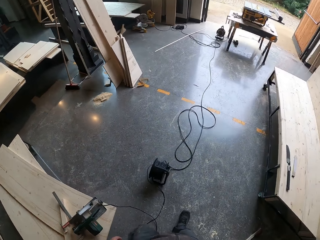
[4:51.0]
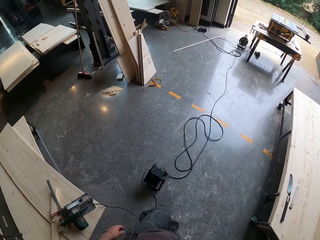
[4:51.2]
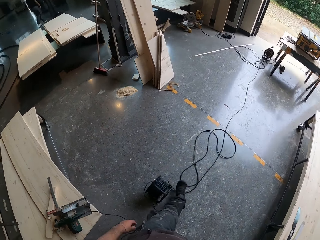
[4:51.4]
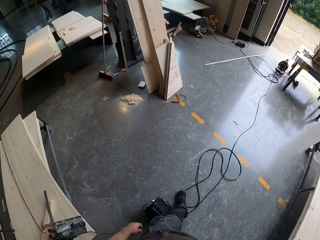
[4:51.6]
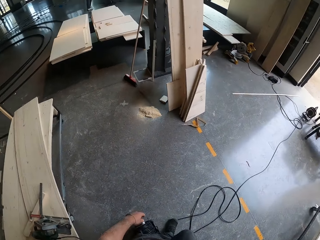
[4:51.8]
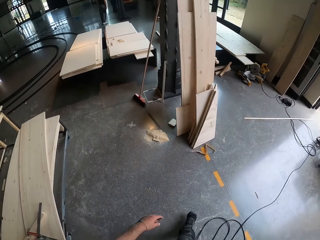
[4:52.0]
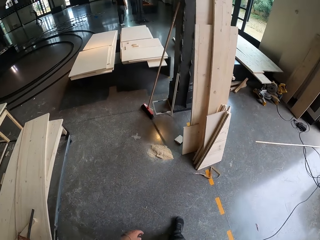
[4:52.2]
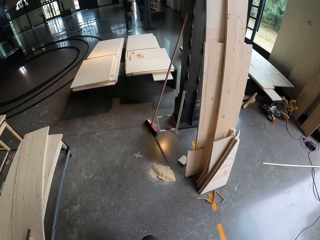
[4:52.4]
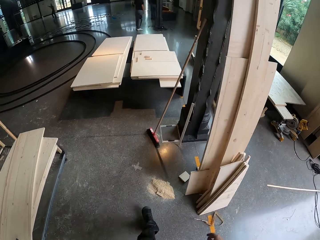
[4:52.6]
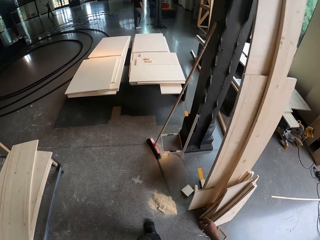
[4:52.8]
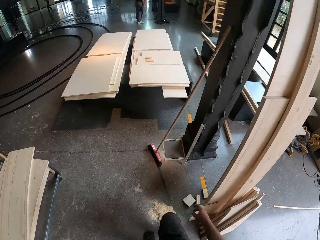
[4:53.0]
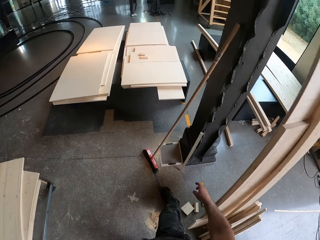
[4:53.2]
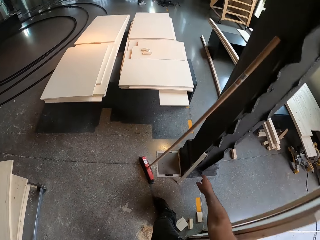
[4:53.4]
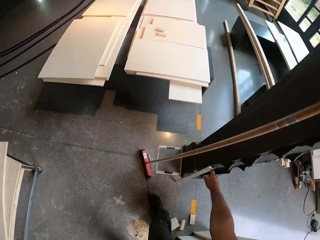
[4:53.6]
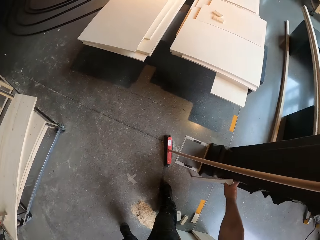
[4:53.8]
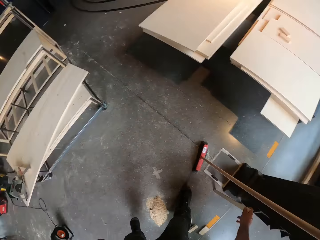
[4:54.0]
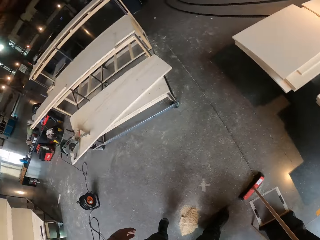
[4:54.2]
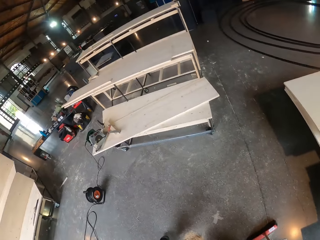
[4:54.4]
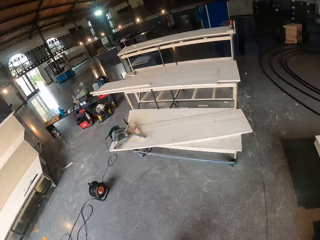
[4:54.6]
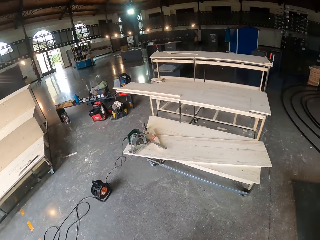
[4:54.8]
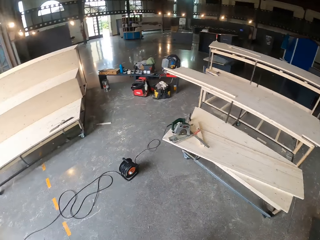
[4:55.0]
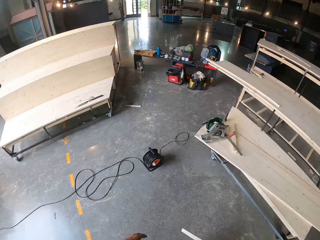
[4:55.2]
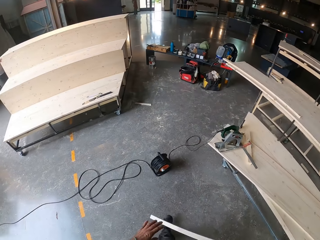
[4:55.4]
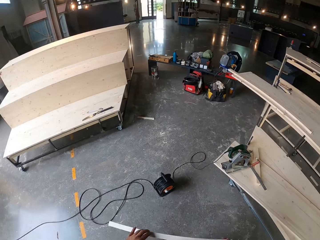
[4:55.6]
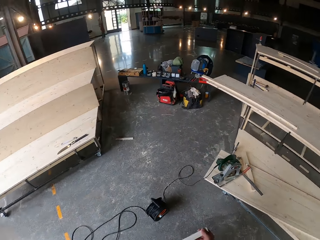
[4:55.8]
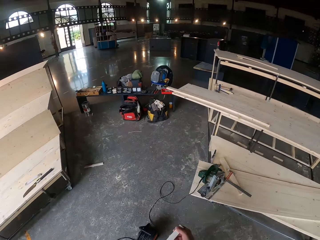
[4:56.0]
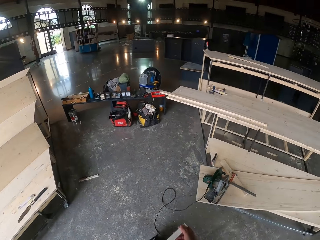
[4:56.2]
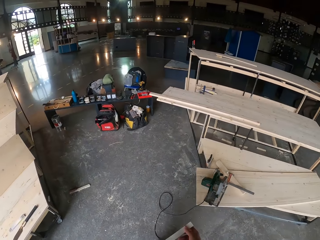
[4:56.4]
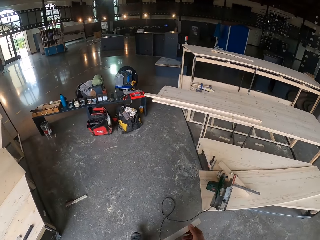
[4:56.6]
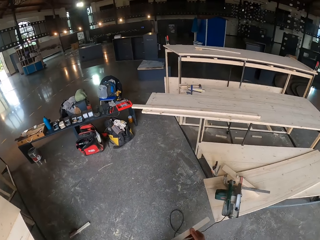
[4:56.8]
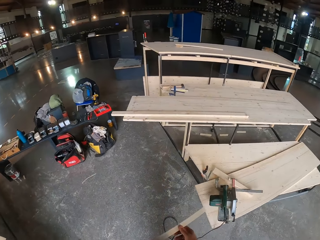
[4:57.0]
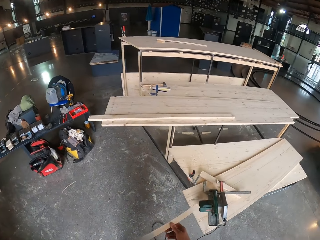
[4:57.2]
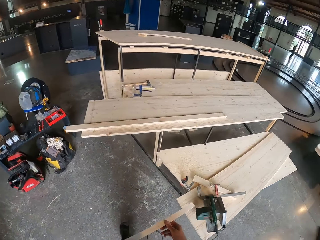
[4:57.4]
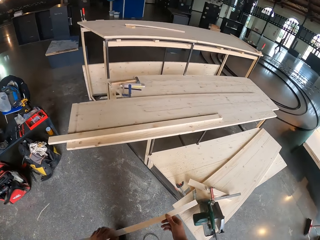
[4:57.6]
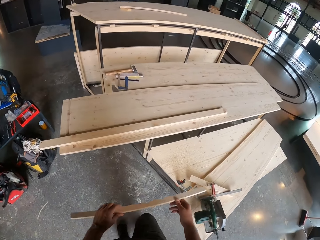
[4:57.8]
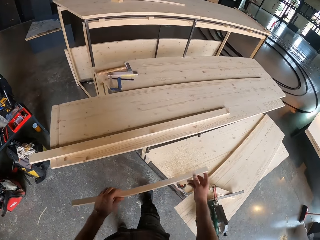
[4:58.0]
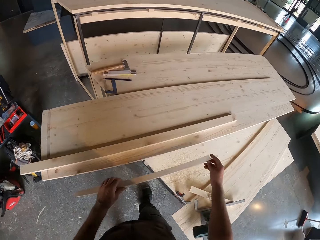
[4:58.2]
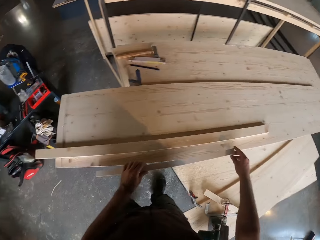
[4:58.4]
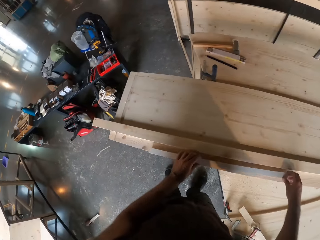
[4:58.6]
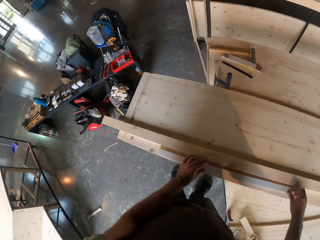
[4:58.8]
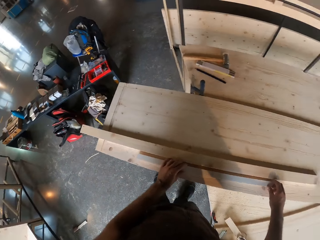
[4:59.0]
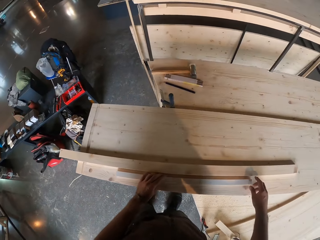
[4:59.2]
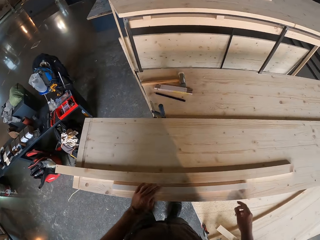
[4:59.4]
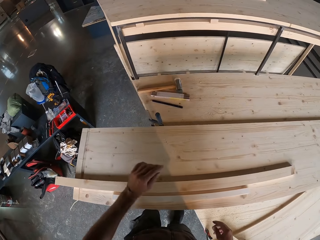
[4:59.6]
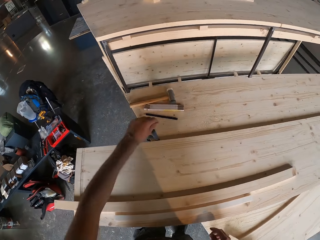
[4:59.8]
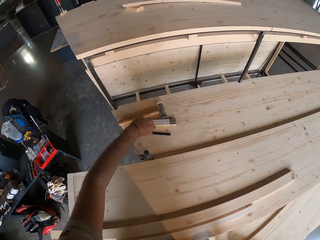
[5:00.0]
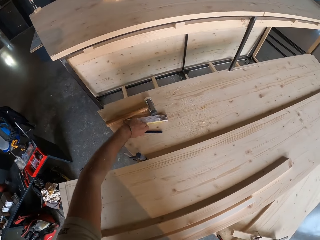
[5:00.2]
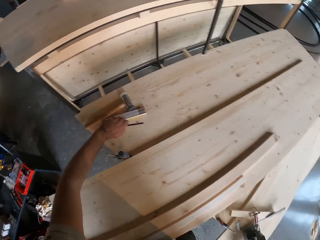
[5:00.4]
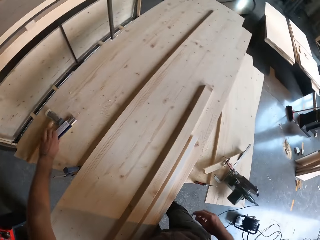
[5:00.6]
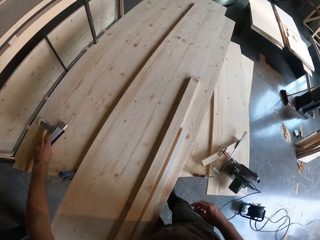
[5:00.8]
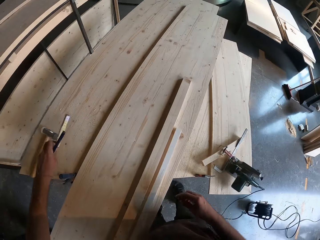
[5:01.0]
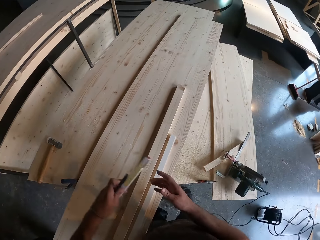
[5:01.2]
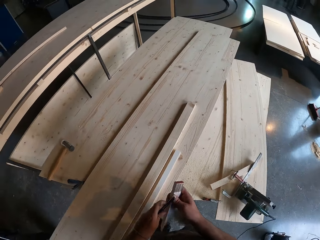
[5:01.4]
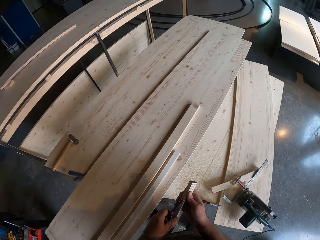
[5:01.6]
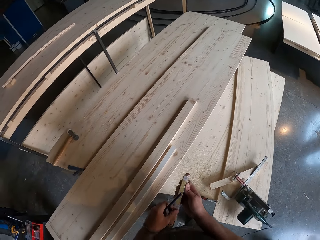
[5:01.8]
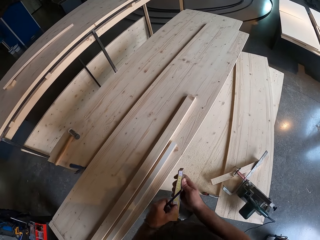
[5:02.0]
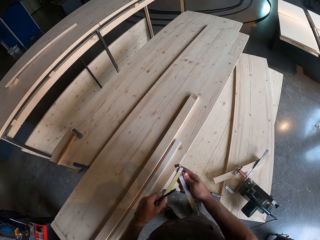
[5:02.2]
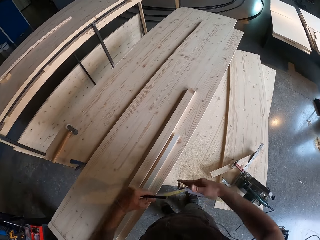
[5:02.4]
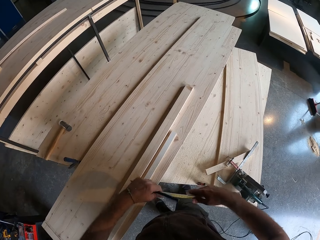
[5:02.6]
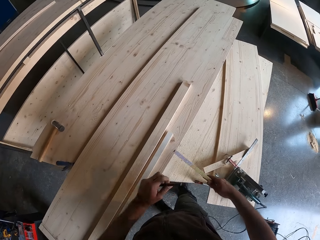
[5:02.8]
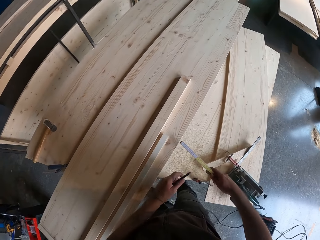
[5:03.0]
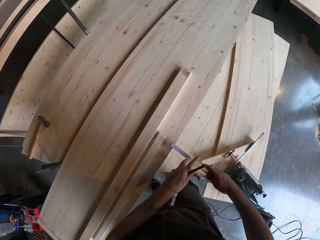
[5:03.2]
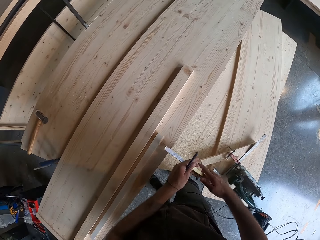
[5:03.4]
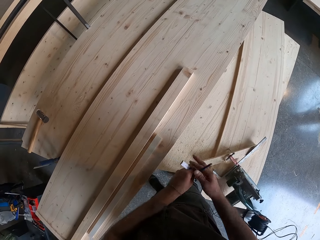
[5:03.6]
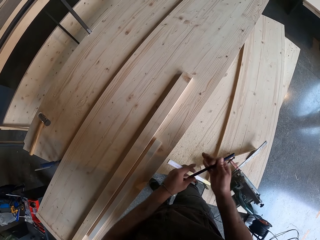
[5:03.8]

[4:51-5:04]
The camera wearer picks a wood on a beam with his right hand. He walks. He holds the wood with both hands. He drops the wood on the bench with both hands. He picks a pencil on the bench with his left hand. He picks a foldable ruler on the bench with his left hand. He unfolds the ruler with both hands.

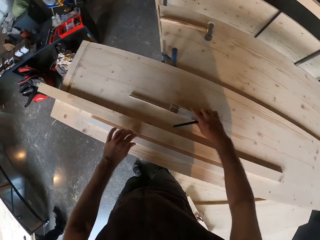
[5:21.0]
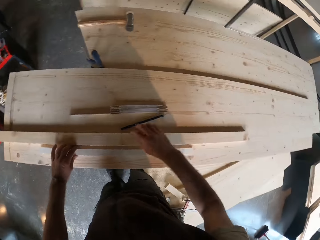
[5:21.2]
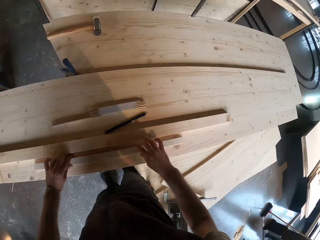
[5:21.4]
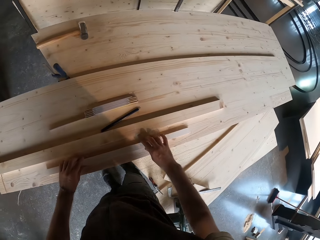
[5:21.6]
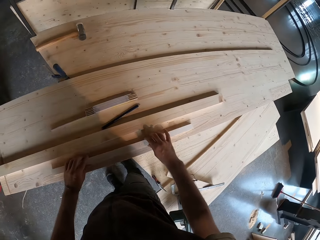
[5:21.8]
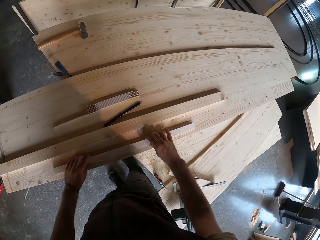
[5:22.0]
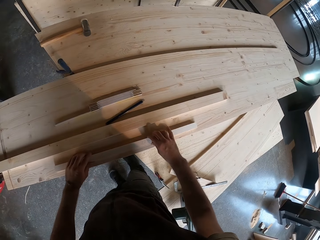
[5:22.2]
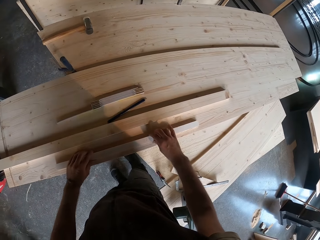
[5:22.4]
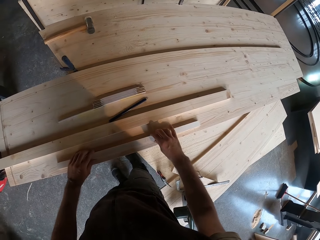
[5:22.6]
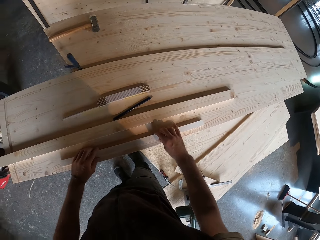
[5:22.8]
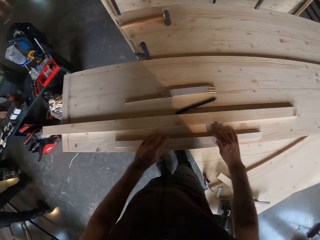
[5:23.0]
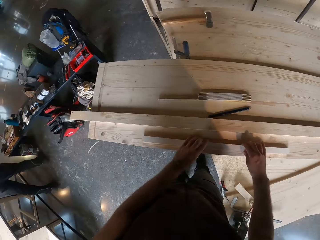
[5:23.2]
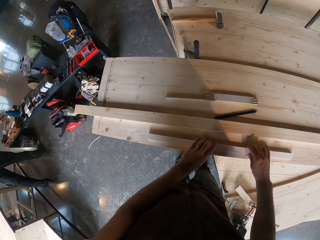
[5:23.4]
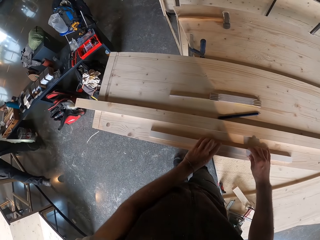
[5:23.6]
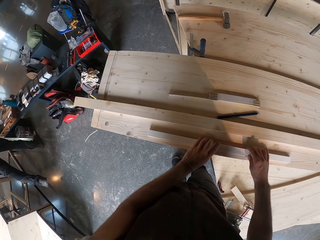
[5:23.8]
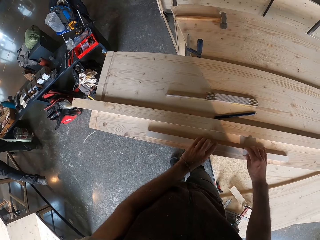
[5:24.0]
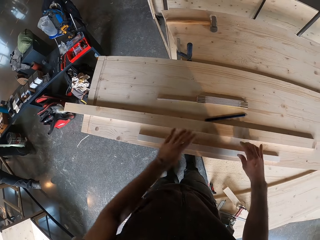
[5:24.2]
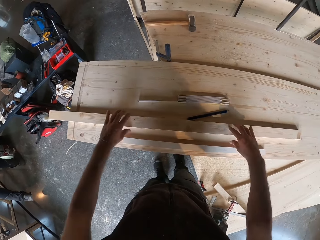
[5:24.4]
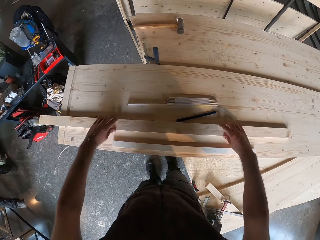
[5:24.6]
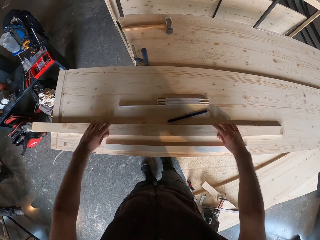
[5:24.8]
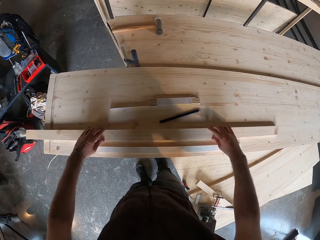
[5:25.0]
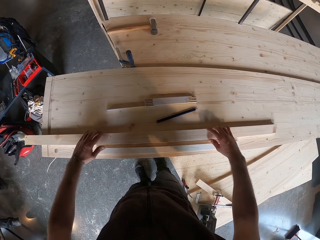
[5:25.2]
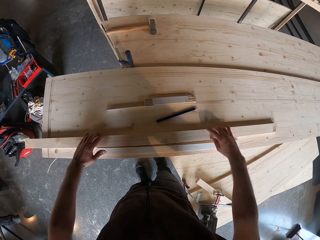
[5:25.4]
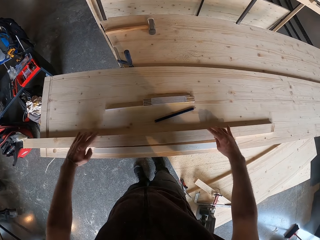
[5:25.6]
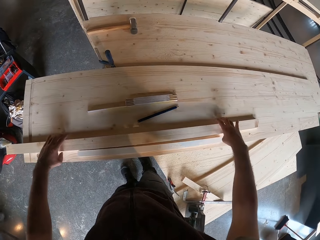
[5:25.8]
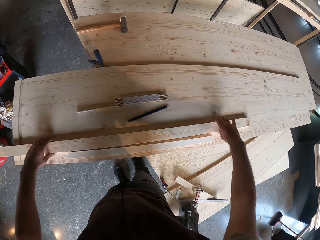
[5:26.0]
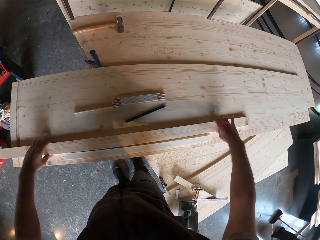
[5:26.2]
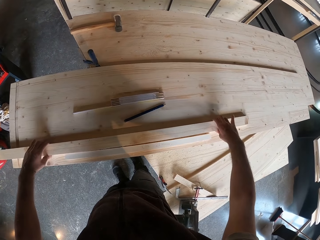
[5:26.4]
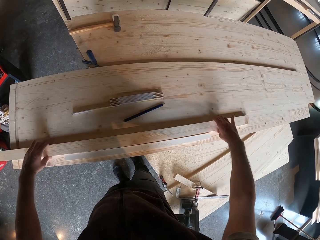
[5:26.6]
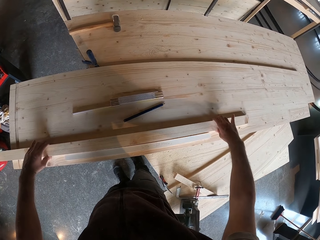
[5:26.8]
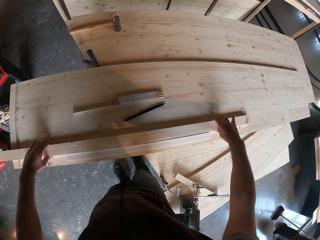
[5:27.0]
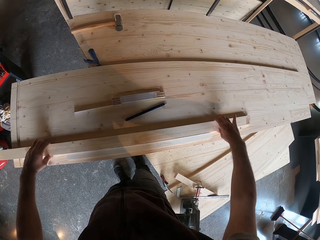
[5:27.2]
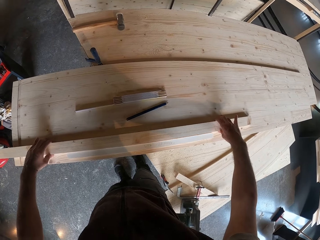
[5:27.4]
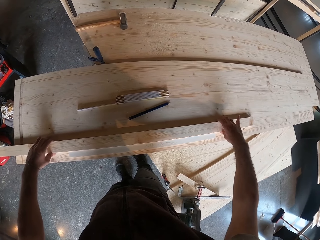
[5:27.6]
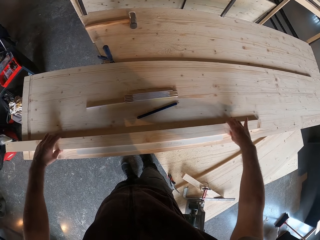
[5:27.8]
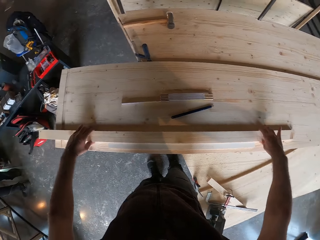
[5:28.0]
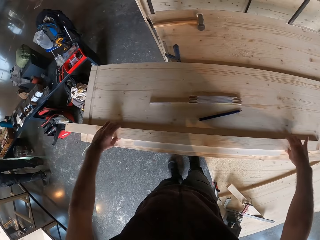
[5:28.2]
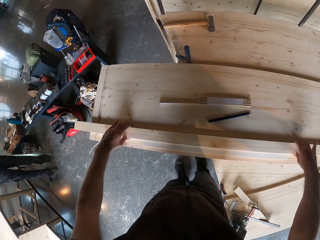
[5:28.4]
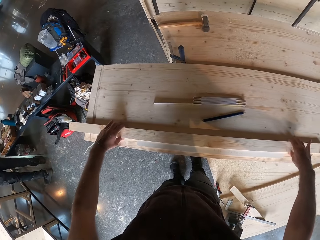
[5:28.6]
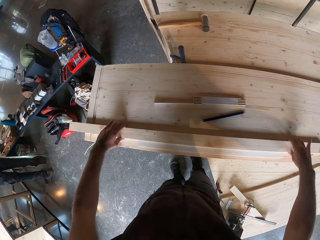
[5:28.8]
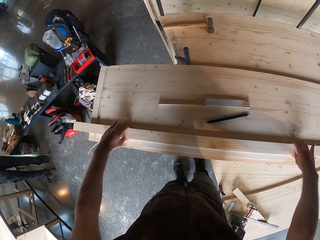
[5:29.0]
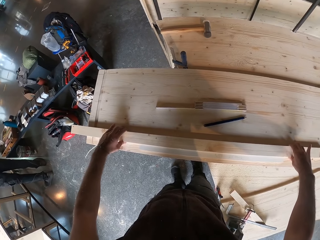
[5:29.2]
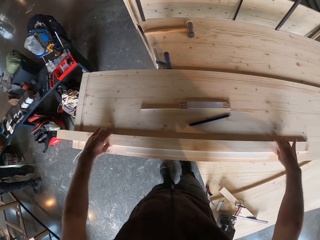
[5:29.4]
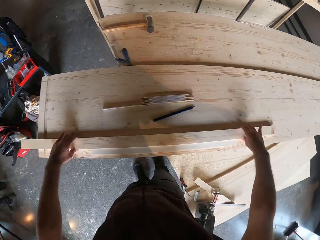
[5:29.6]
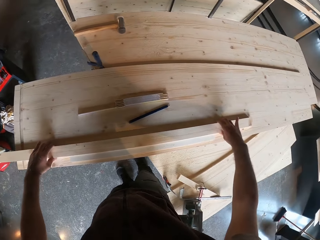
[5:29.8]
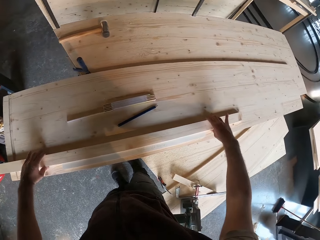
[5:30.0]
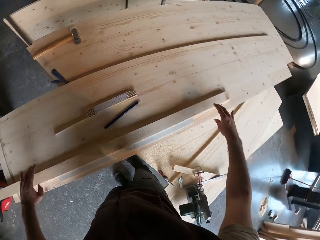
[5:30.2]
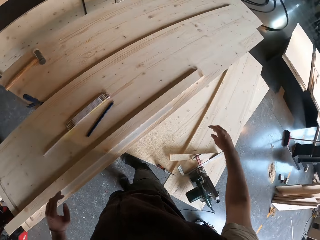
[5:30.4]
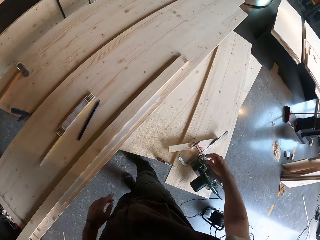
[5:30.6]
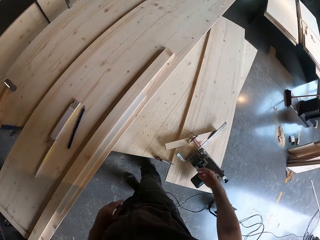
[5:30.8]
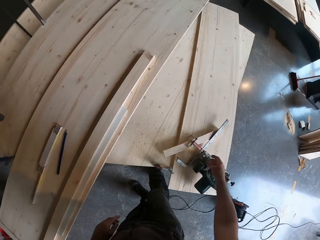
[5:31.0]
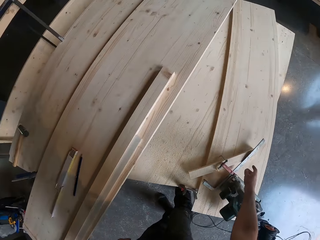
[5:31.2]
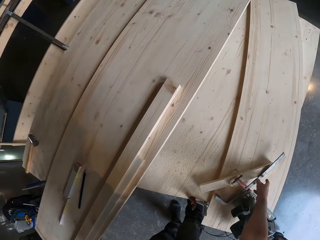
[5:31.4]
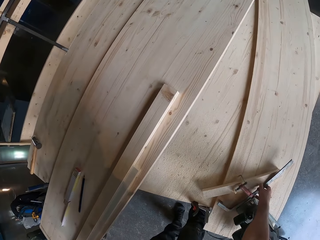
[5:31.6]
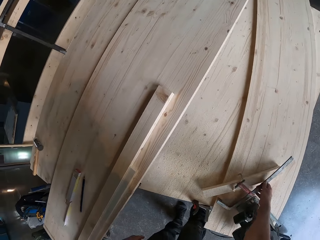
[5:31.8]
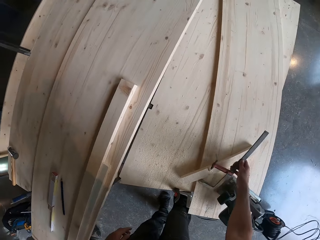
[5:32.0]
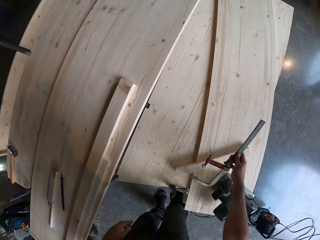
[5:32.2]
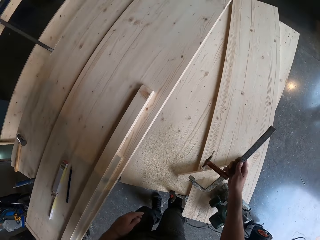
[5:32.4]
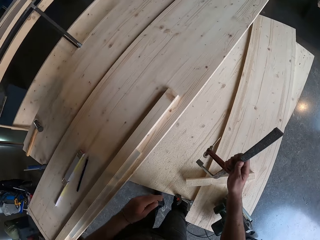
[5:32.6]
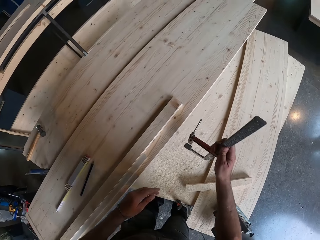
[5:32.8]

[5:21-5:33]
The camera wearer passes the ruler to his right hand from his left hand. He drops the ruler on the bench with his right hand. He drops the pencil on the bench with his right hand. He moves the wood on the bench with both hands. He holds the piece of wood. He moves the wood on the bench with both hands again. He holds the piece of wood again. He places the pieces of wood together. He picks an F clamp on the bench with his right hand.
